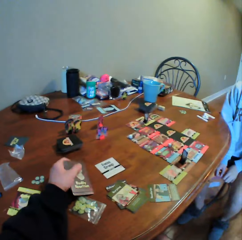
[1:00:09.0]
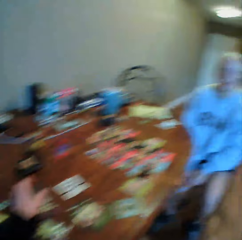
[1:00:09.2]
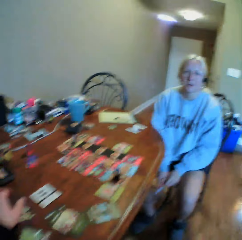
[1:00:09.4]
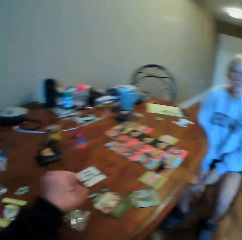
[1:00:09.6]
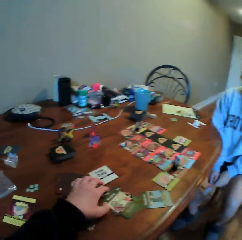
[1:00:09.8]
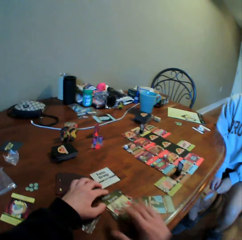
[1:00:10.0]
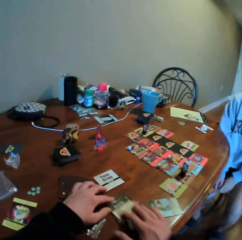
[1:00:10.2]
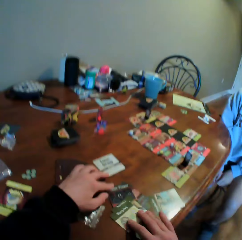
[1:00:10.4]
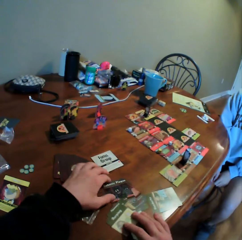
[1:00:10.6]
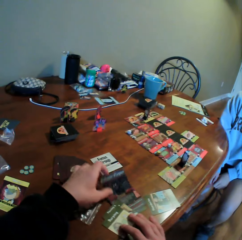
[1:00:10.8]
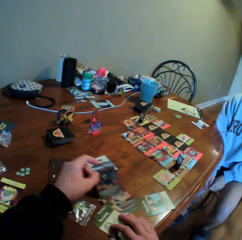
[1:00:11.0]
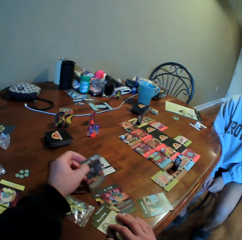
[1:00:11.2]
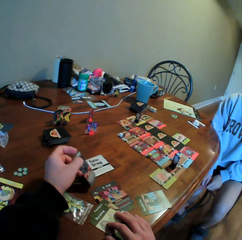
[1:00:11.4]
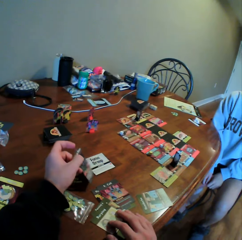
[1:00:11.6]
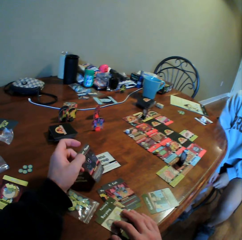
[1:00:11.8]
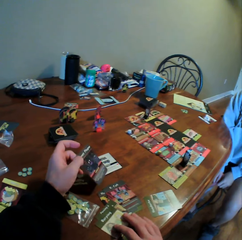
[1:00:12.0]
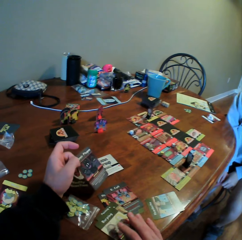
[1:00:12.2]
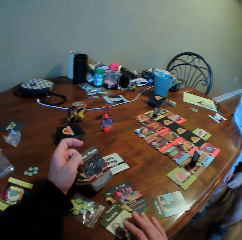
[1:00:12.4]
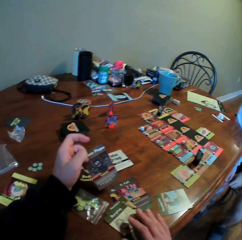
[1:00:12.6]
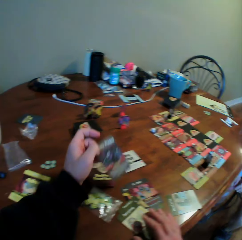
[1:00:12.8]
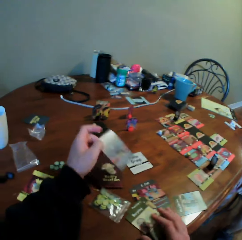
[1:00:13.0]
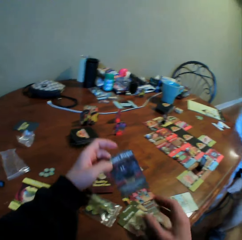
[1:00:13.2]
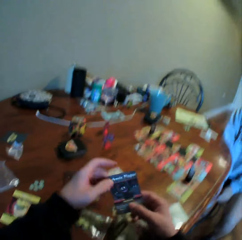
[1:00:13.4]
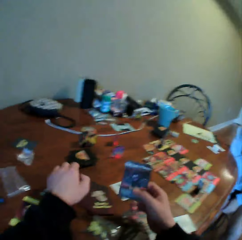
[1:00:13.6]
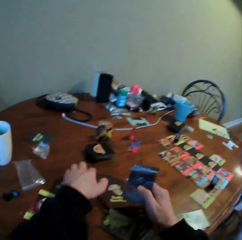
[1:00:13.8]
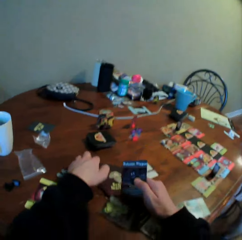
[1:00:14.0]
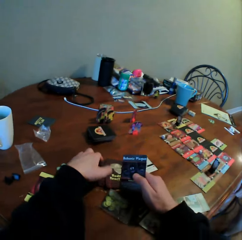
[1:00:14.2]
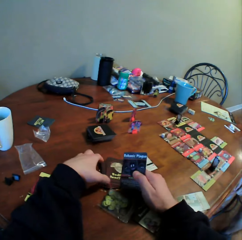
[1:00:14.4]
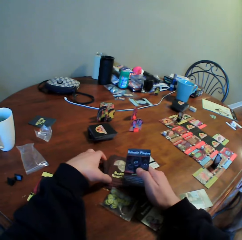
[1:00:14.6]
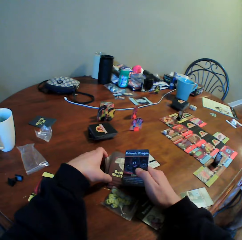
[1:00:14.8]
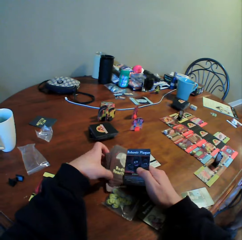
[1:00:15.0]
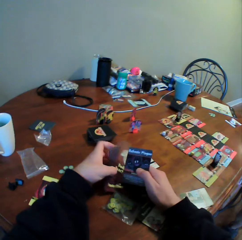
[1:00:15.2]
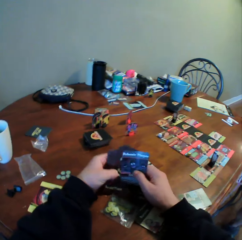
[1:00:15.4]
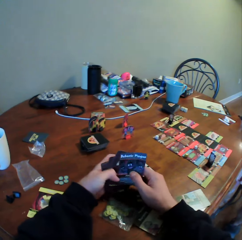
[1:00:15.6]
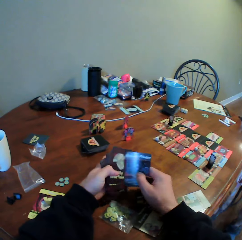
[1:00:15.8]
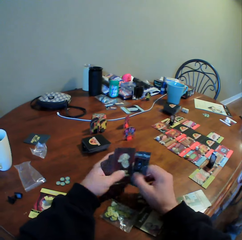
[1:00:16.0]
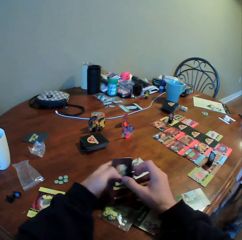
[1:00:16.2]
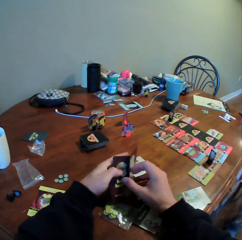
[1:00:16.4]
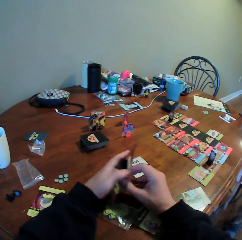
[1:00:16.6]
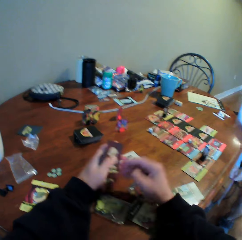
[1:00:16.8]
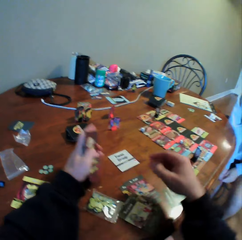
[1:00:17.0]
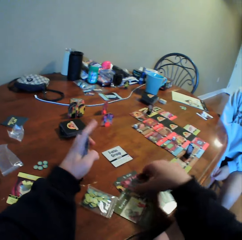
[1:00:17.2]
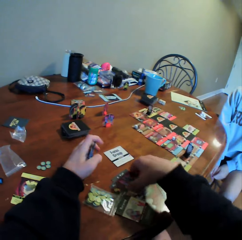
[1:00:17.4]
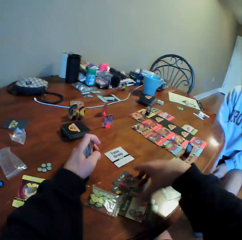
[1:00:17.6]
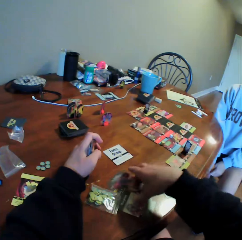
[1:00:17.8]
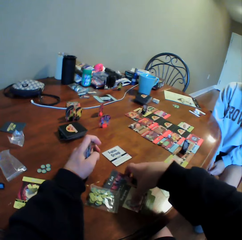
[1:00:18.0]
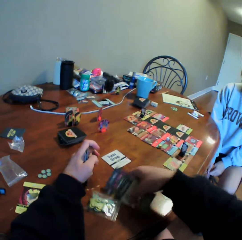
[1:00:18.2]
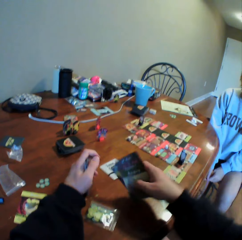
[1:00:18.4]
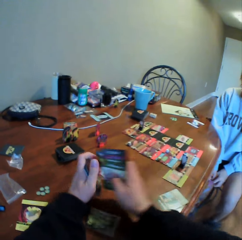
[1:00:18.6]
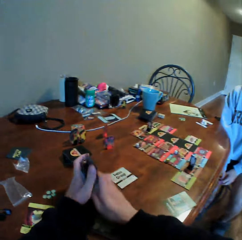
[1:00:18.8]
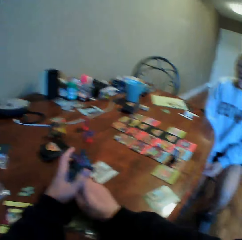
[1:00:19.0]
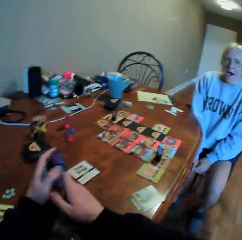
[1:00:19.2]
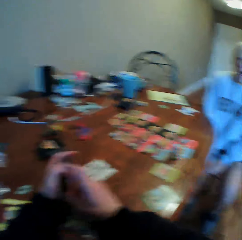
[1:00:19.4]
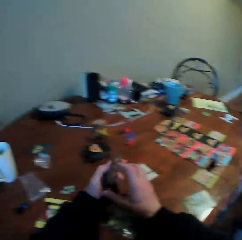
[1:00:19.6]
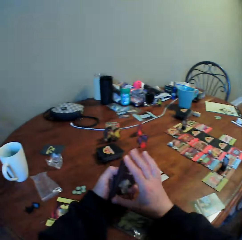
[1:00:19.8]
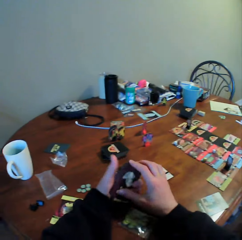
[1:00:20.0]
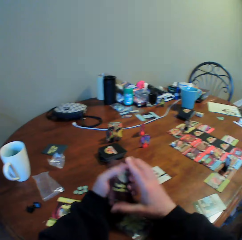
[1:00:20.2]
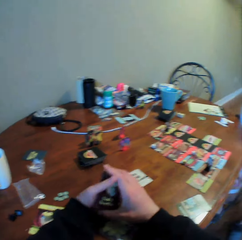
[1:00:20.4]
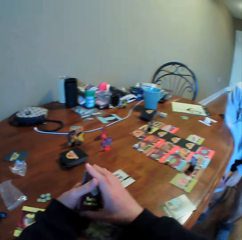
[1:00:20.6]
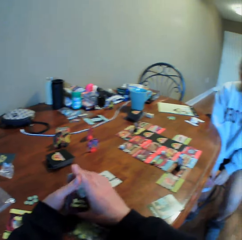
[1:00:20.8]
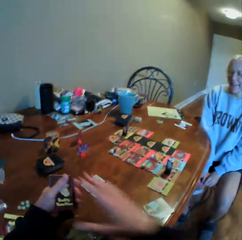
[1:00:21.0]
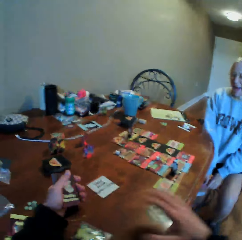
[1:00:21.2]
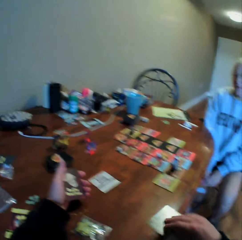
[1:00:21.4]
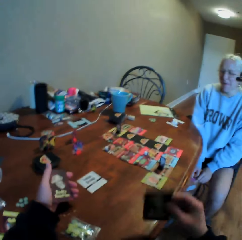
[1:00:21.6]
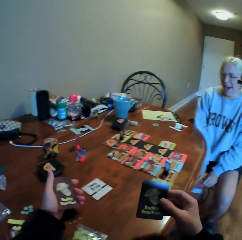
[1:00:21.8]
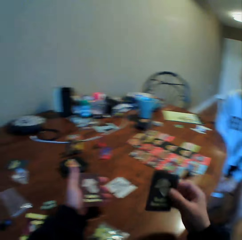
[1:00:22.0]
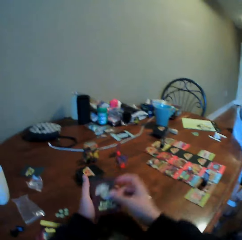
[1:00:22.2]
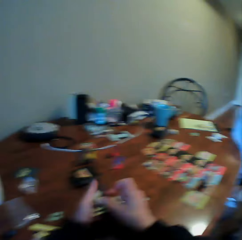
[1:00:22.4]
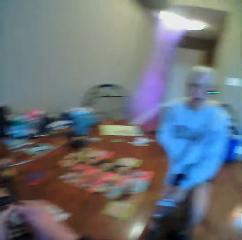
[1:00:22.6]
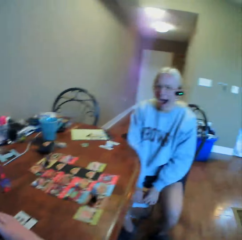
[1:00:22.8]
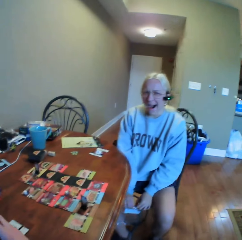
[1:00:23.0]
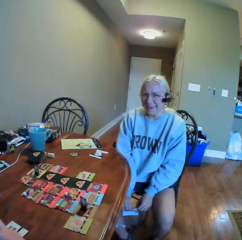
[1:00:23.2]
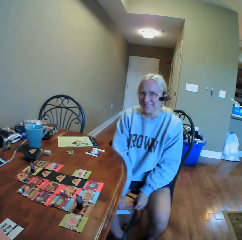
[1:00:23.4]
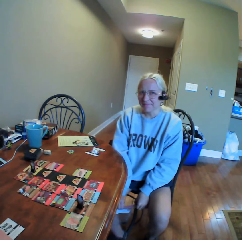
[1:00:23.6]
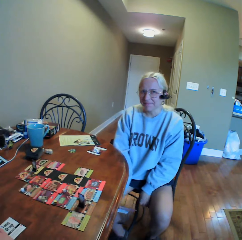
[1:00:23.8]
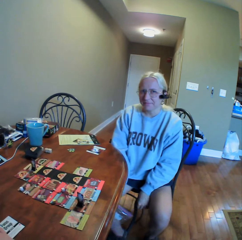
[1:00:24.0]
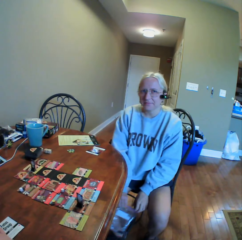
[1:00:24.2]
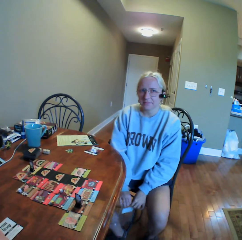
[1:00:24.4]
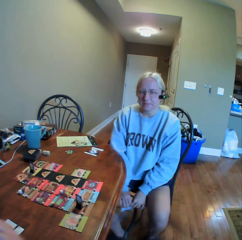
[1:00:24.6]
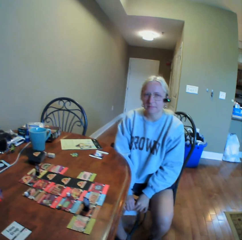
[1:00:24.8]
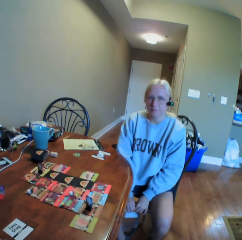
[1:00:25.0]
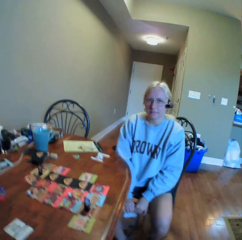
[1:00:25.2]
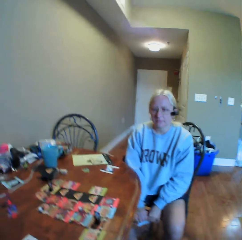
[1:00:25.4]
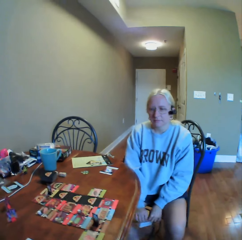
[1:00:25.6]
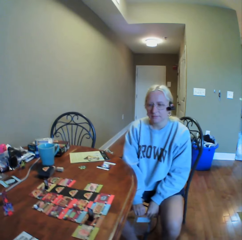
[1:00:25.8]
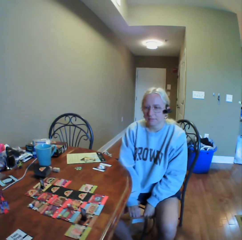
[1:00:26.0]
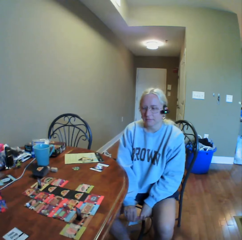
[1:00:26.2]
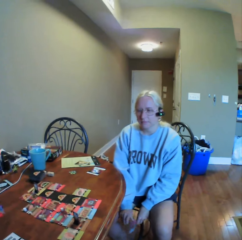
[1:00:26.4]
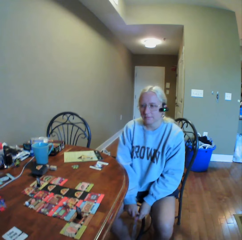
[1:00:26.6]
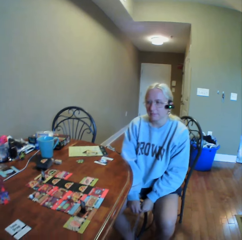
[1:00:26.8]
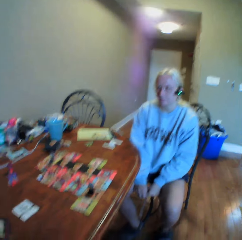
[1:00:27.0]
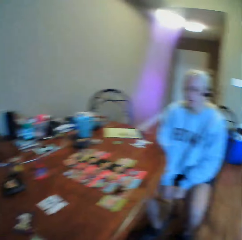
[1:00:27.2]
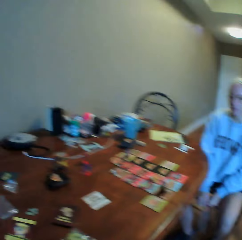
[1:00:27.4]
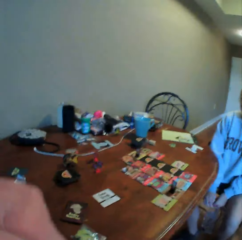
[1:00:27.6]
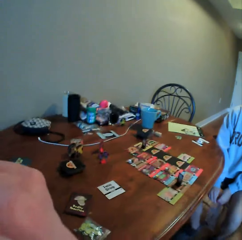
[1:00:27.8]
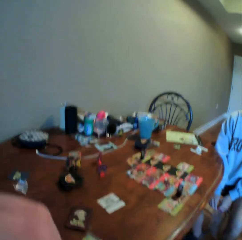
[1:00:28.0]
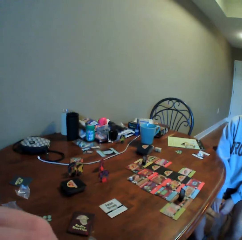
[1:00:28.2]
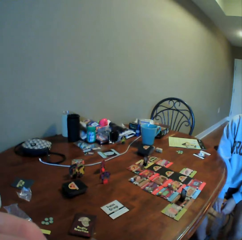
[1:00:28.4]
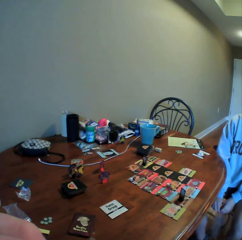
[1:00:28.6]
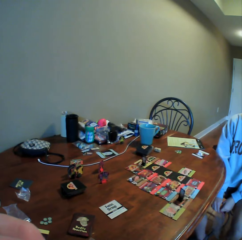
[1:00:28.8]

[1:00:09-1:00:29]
The camera wearer places the cards on the table and moves the cards on the table. He picks up a card on the table and shows a woman a card. He moves the cards on the table with his hands and picks up cards on the table. He picks up cards with the other hand, picks up cards on the table, and picks up cards with the other hand. He picks up cards on the table and picks up cards with the other hand. He looks around. A man does something with his hands. The camera wearer does something.

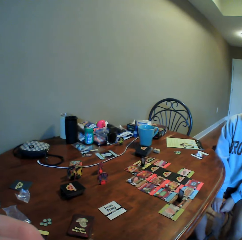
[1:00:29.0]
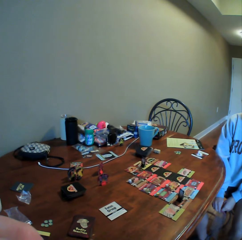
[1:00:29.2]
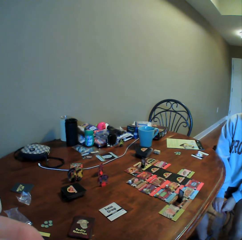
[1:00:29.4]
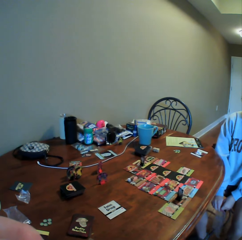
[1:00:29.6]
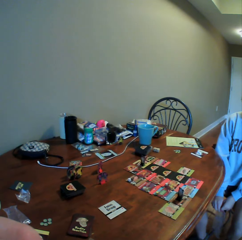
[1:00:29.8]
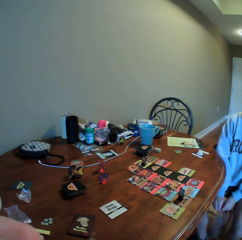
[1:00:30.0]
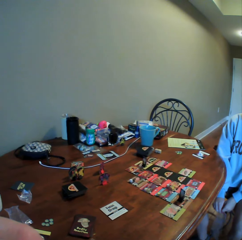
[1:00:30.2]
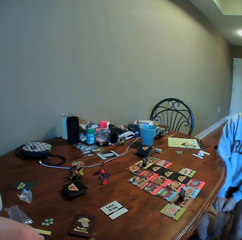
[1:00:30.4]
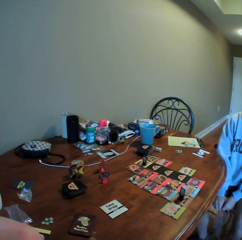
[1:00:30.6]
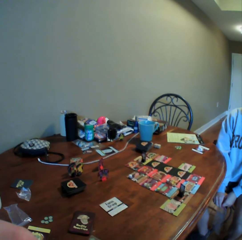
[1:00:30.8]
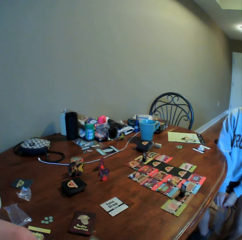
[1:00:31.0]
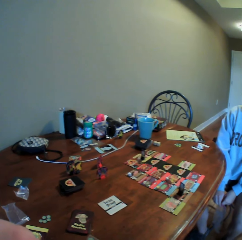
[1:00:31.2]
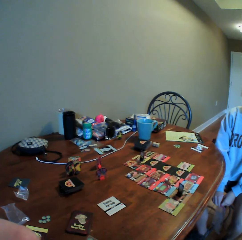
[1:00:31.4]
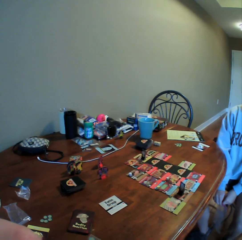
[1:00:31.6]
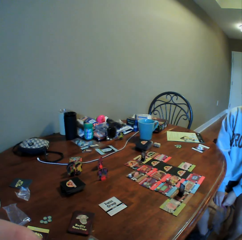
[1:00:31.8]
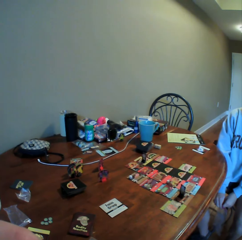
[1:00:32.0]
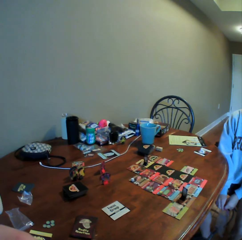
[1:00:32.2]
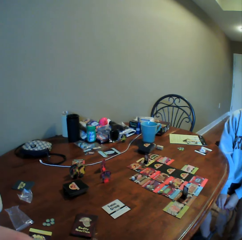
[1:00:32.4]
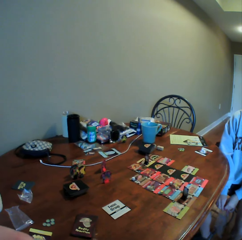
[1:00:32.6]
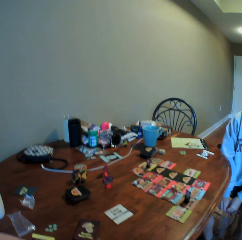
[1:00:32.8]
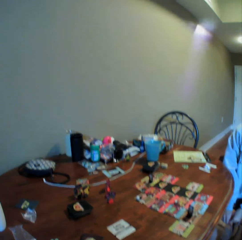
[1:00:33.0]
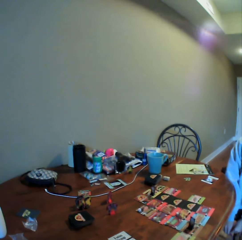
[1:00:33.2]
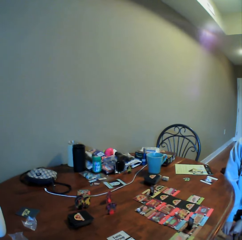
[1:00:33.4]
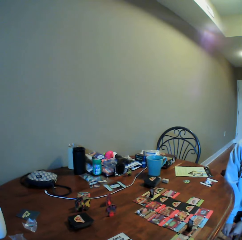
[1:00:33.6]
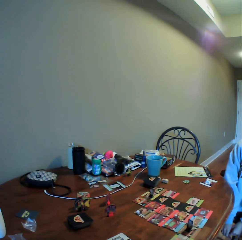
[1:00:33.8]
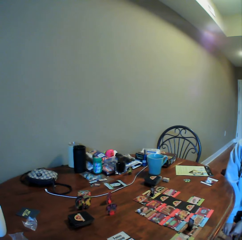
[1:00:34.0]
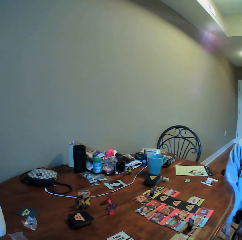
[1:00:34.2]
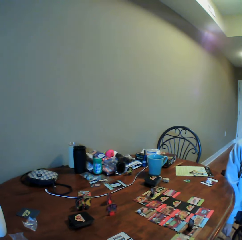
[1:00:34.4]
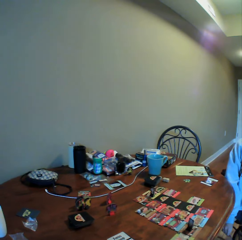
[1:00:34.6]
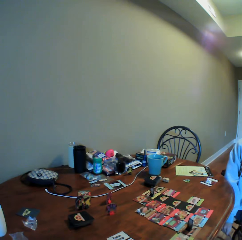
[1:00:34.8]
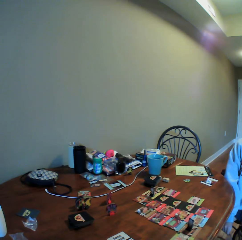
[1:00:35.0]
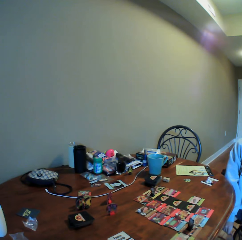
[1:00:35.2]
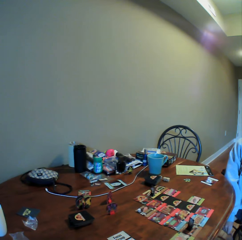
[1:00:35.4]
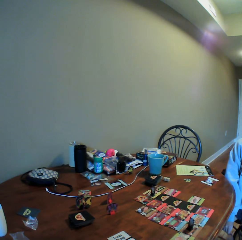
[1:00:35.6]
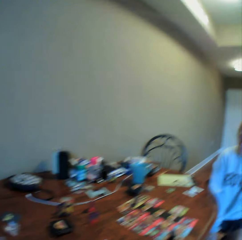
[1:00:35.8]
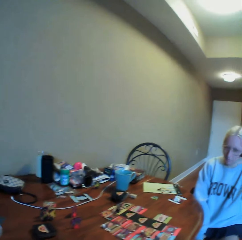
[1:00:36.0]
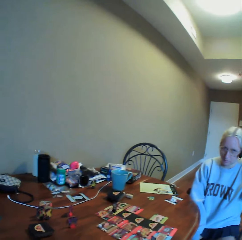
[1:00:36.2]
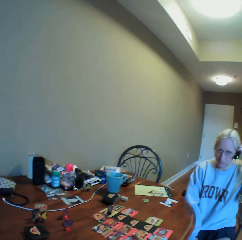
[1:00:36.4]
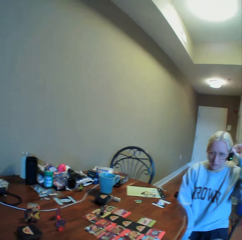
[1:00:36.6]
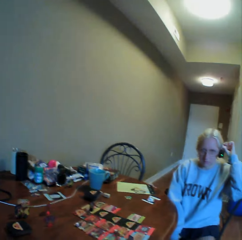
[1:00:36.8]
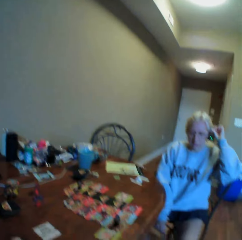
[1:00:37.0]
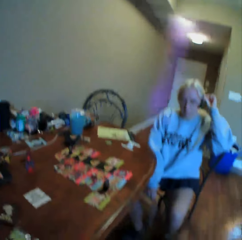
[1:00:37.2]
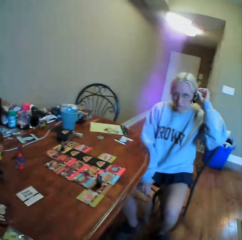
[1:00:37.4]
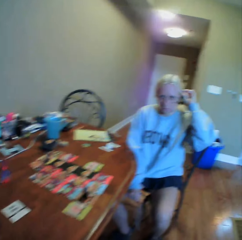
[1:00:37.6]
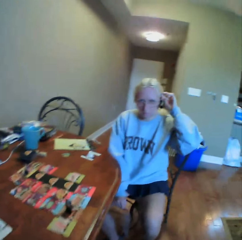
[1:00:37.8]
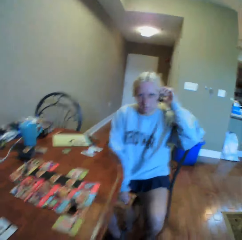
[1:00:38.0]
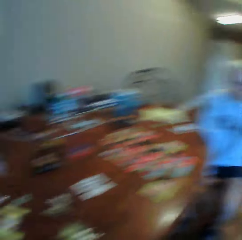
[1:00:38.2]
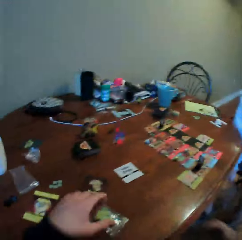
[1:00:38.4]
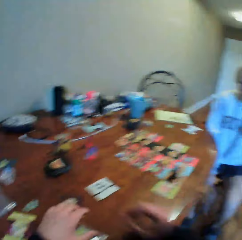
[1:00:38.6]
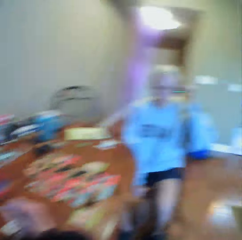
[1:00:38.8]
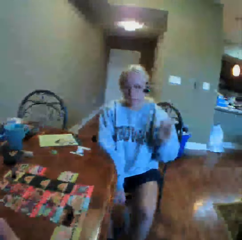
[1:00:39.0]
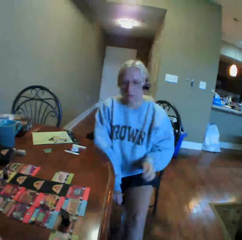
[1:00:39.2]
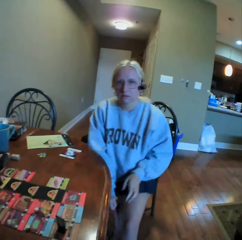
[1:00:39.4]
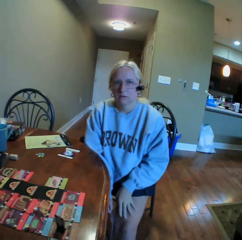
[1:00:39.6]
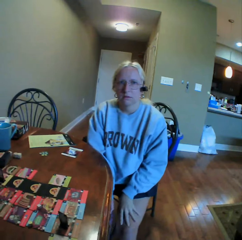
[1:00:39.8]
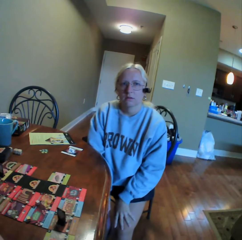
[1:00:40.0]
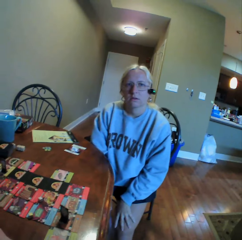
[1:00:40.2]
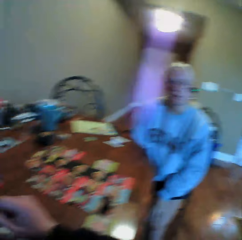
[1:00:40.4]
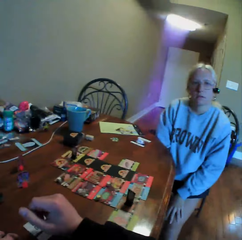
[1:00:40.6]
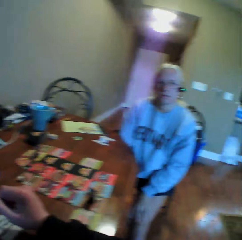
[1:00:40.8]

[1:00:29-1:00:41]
A woman touches her hair. A man scrubs his head with his left hand. The camera wearer moves a hand and picks up cards from the table. The woman moves her hand. The camera wearer looks around. The man holds his lap.
